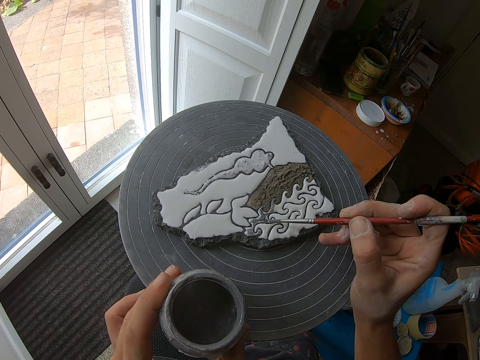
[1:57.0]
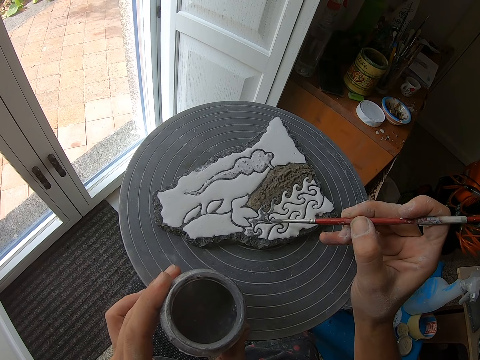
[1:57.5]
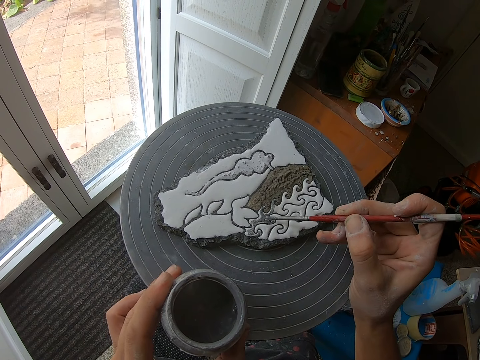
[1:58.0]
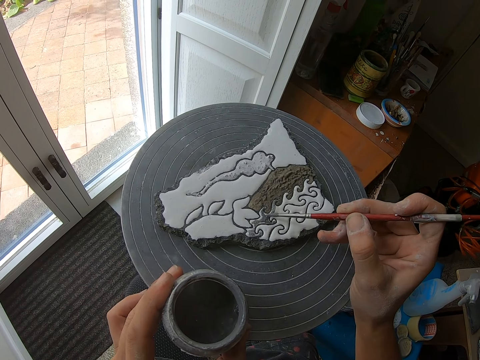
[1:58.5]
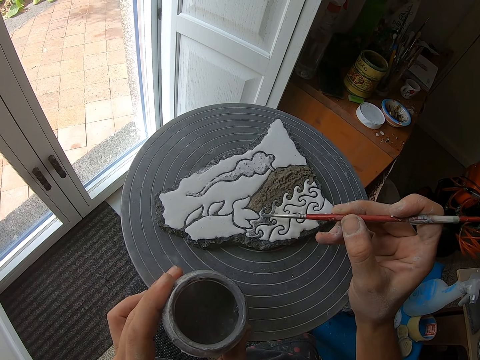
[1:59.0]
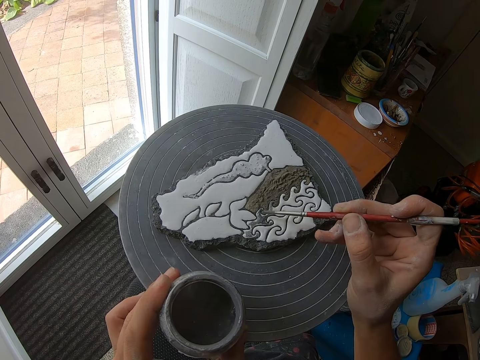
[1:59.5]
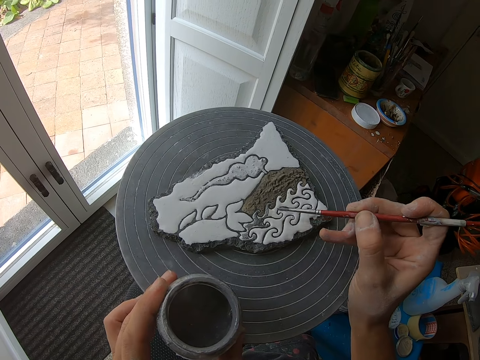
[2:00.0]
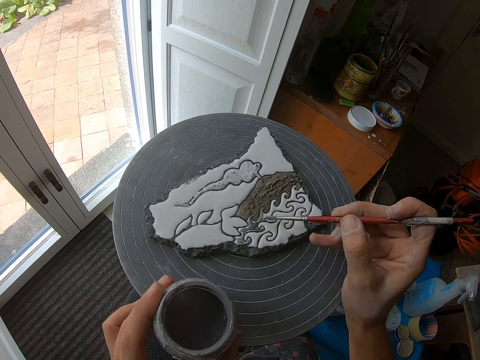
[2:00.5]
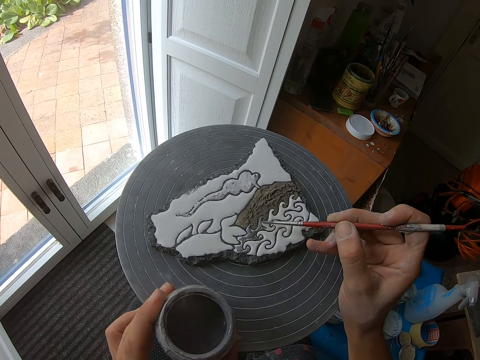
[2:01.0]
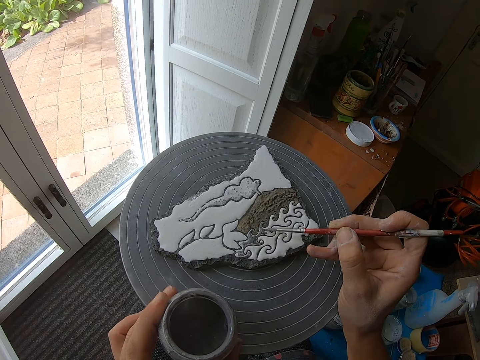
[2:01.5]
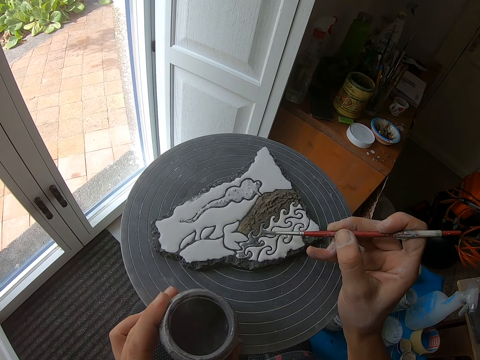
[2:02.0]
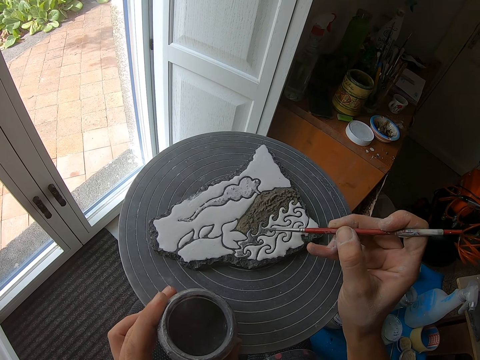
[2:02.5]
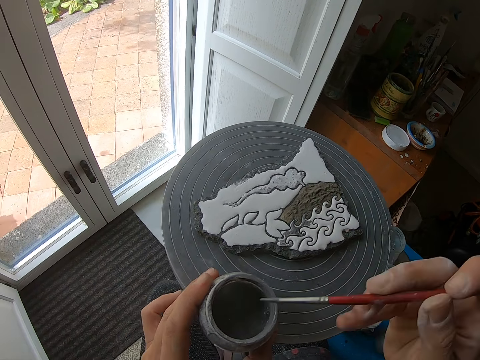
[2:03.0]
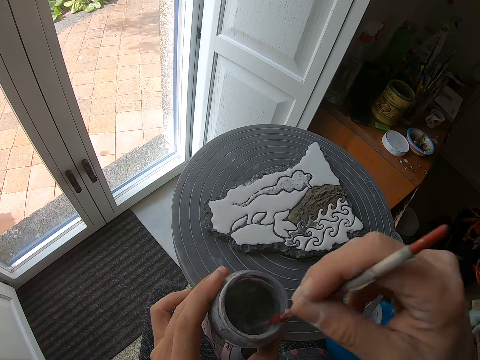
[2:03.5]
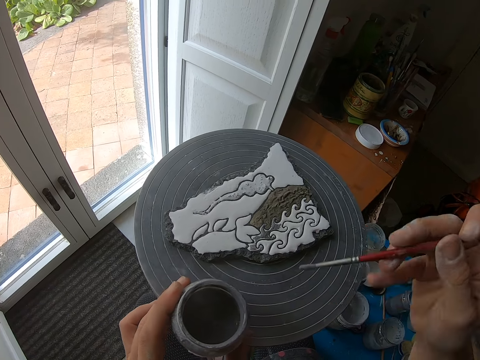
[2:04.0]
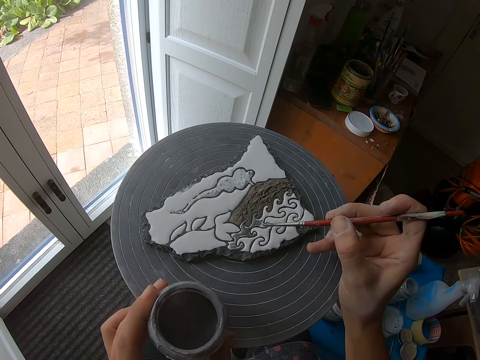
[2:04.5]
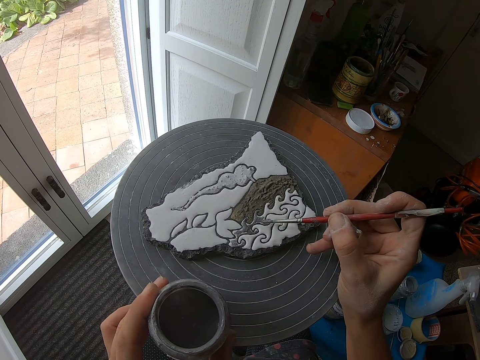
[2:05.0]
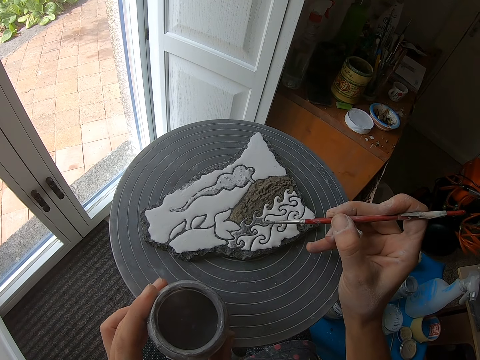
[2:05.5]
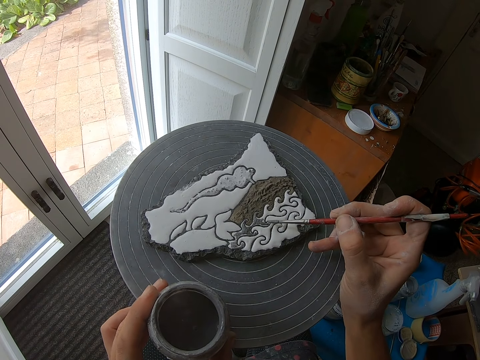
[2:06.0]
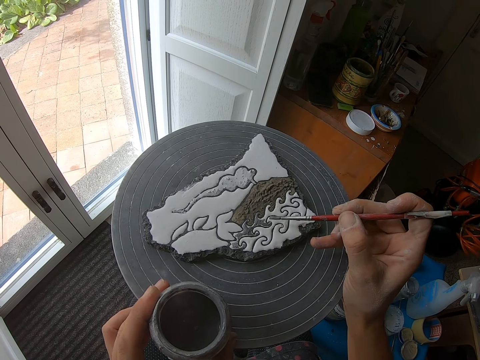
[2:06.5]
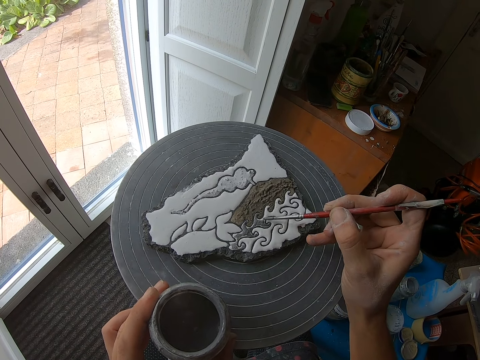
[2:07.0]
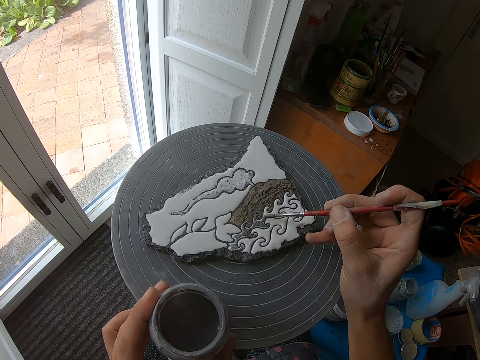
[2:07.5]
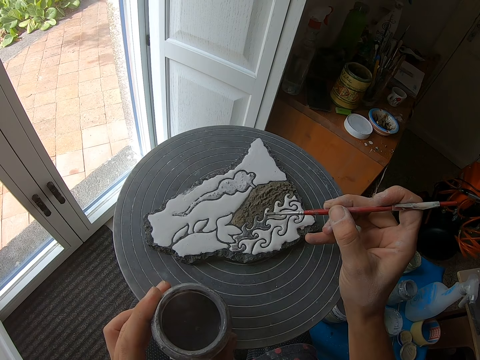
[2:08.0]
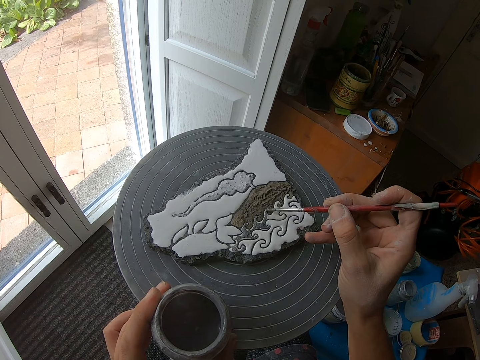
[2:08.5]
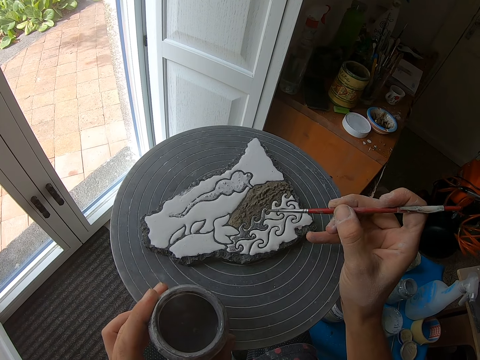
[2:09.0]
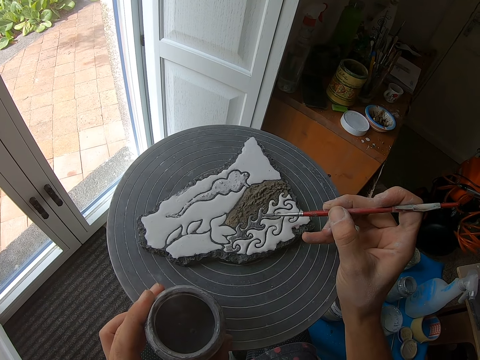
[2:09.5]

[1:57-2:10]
The camera wearer stirs paint with a paintbrush in a container. He dips the paintbrush in the bottle with his right hand. He paints the stone with the paintbrush in his right hand.

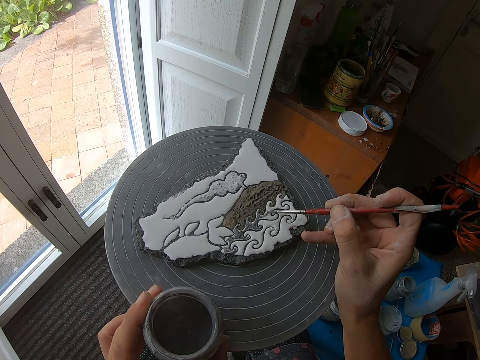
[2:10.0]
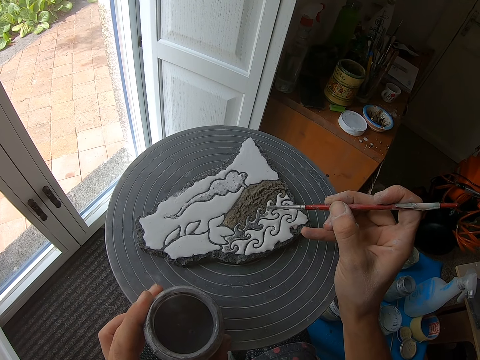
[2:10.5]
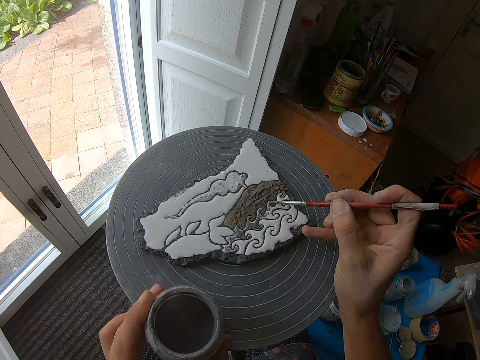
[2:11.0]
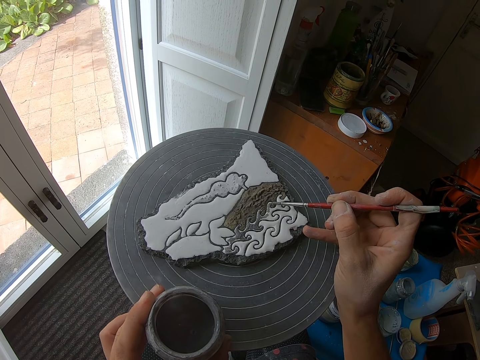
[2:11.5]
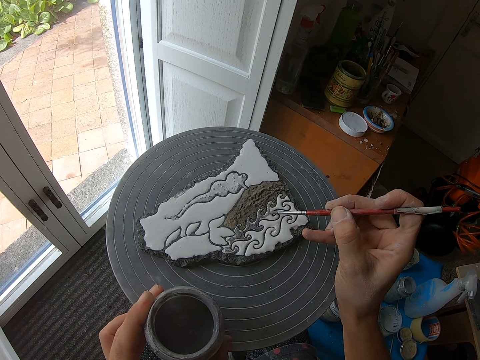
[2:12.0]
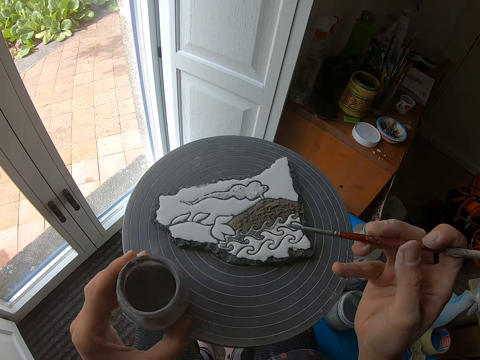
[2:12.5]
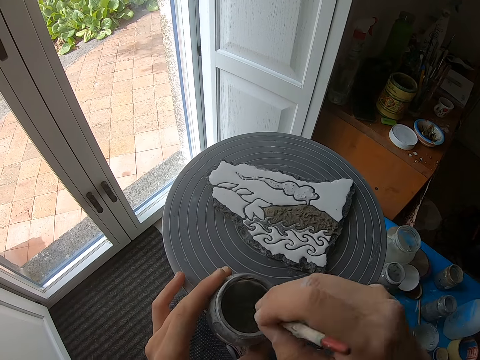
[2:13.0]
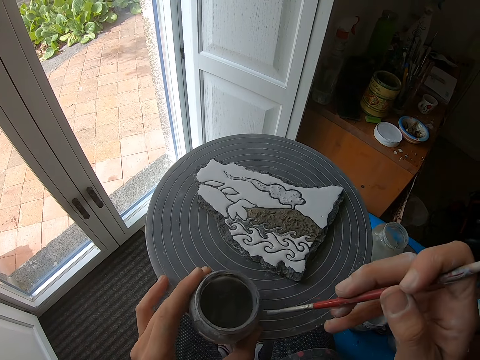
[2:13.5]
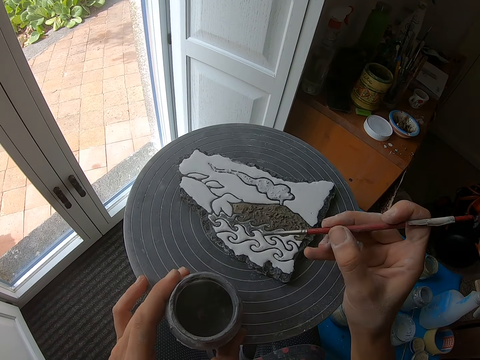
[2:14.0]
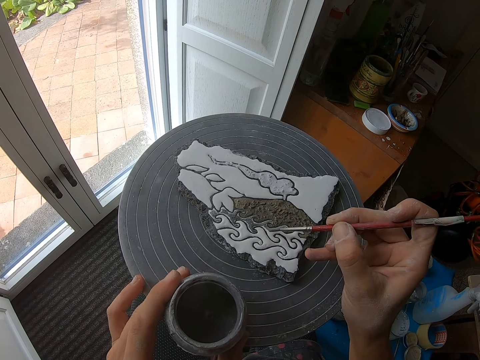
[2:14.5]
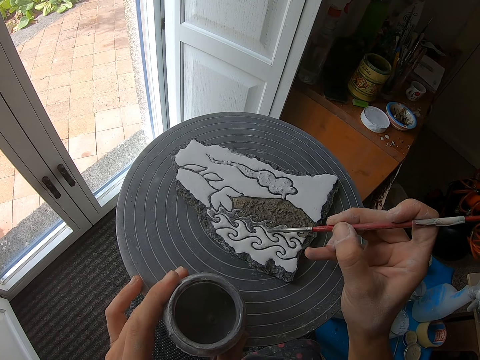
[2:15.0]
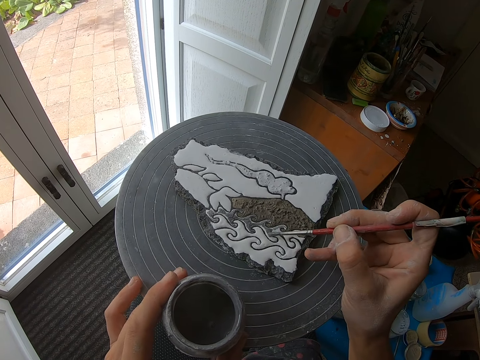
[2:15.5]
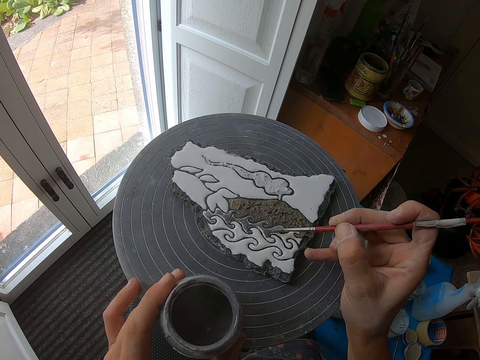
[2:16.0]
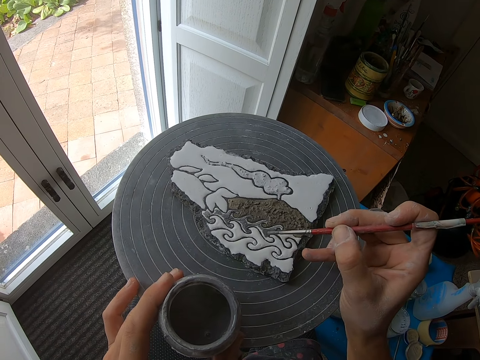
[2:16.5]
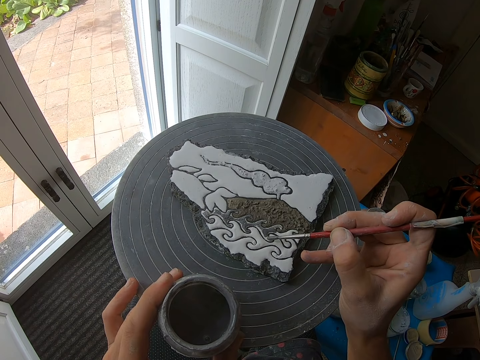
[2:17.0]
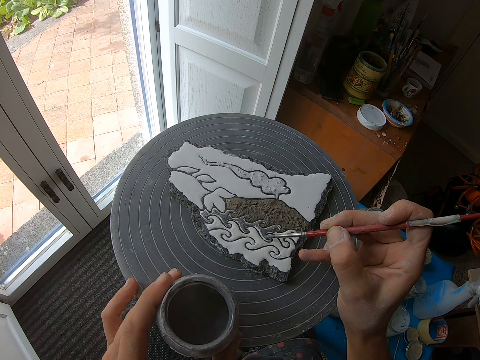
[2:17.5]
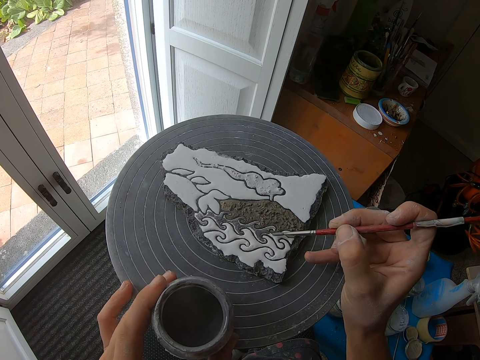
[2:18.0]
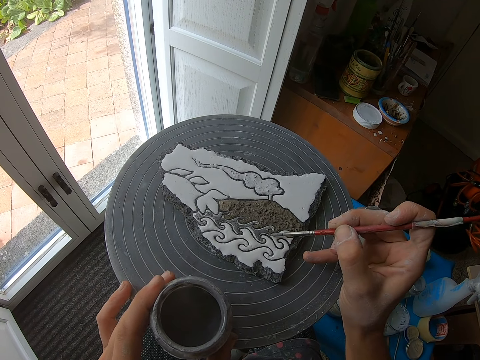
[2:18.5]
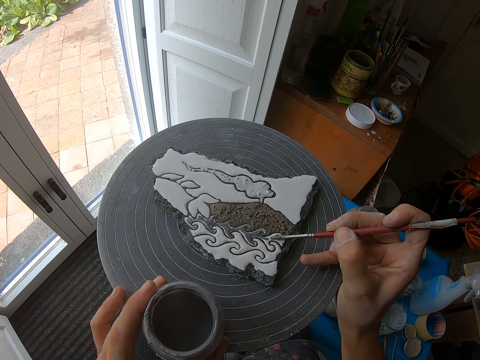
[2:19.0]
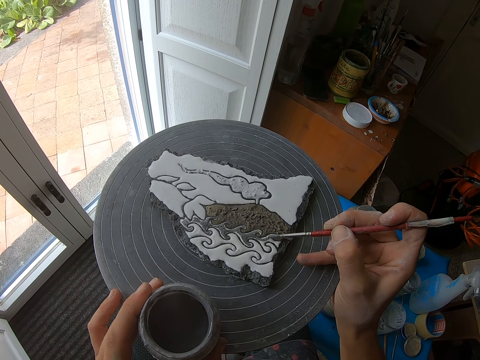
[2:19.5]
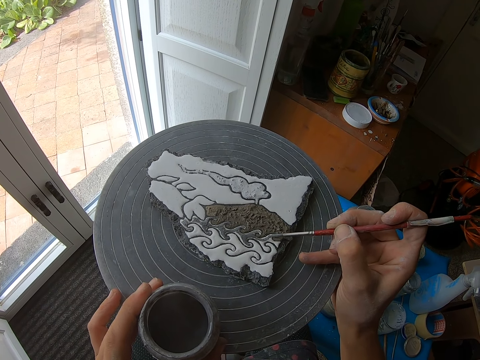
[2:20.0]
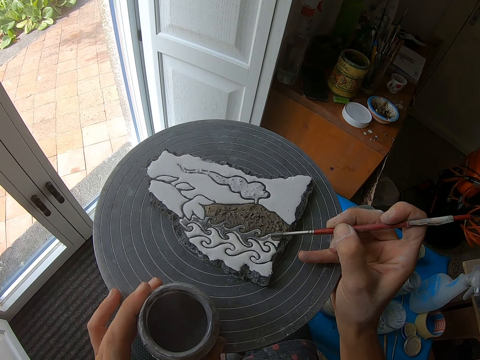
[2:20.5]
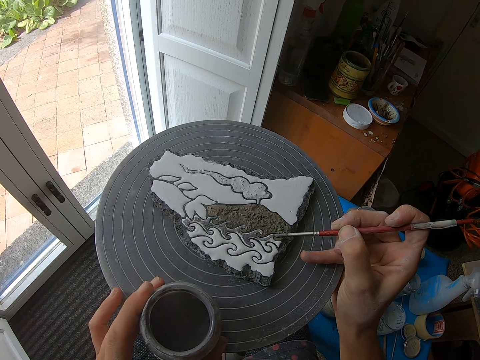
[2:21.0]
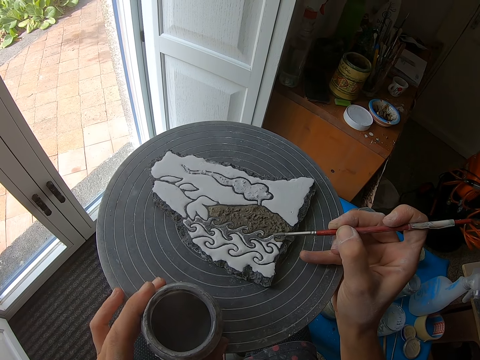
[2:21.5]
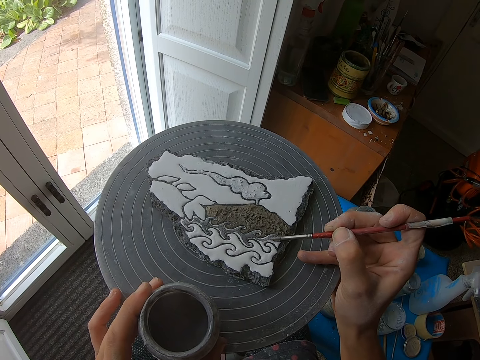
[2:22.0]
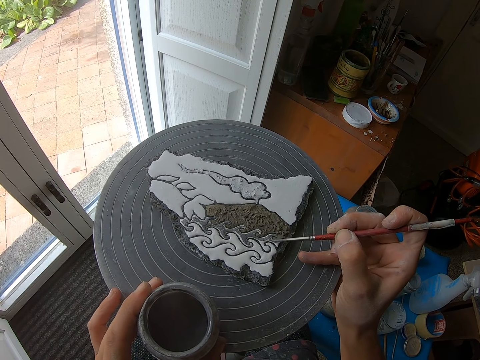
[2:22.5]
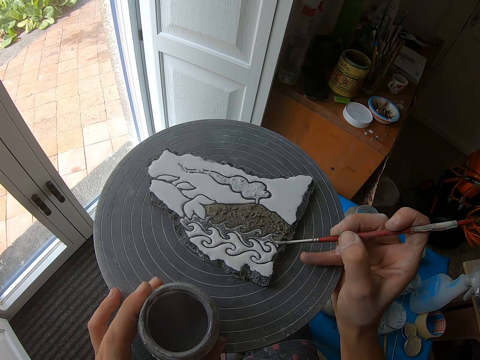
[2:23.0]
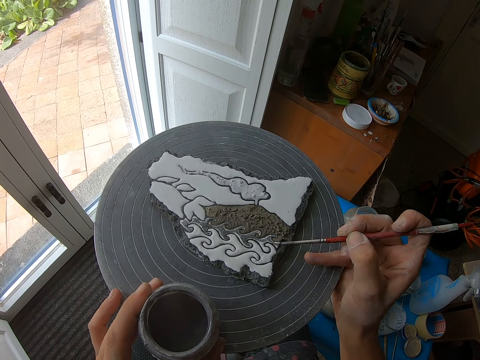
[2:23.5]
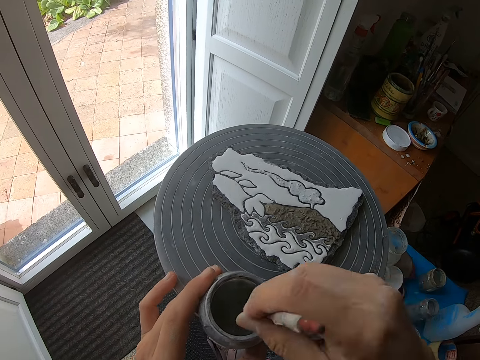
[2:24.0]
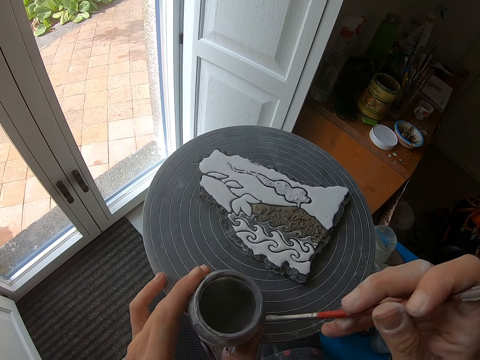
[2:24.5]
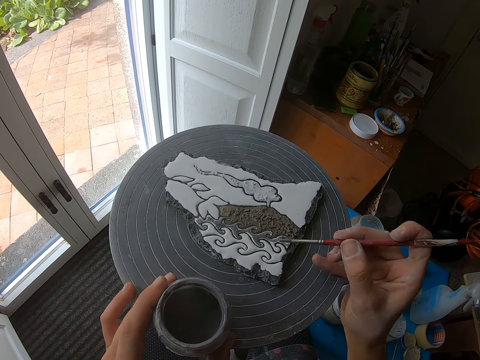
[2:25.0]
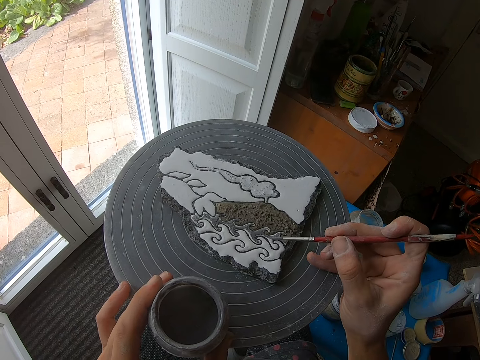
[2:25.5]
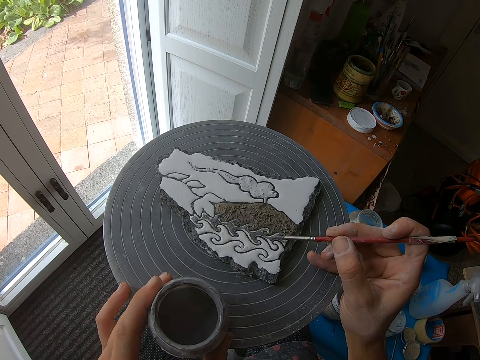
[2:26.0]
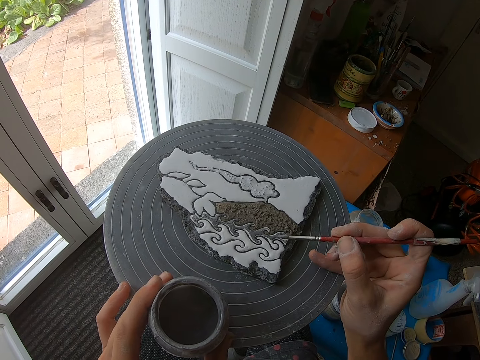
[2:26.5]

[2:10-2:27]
The camera wearer stirs paint with a paintbrush in a container. He dips the paintbrush in the bottle with his right hand. He paints the stone with the paintbrush in his right hand. He stirs paint with the paintbrush in the container. He dips the paintbrush in the bottle with his right hand. He paints the stone with the paintbrush in his right hand.
